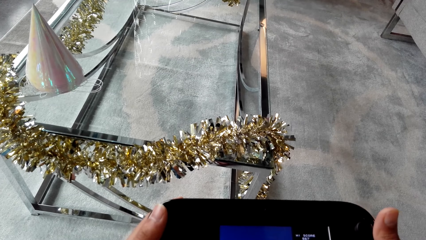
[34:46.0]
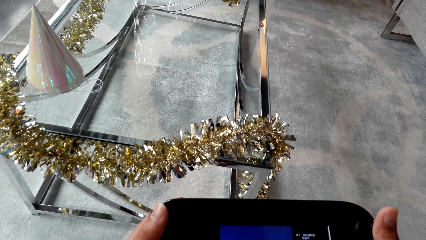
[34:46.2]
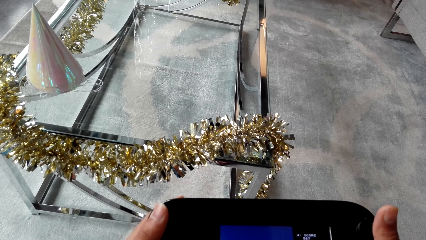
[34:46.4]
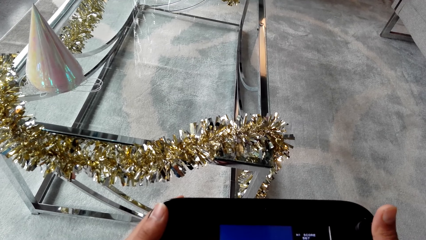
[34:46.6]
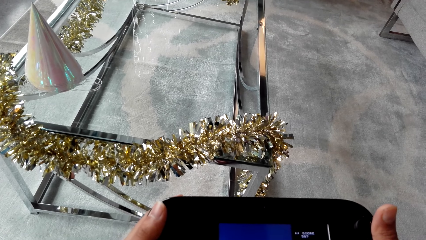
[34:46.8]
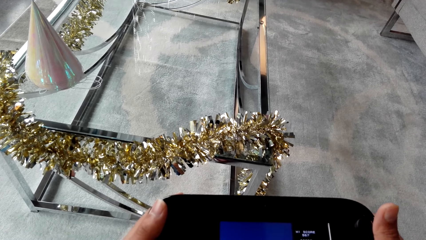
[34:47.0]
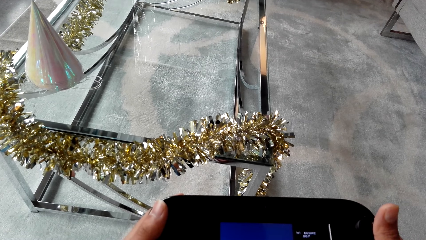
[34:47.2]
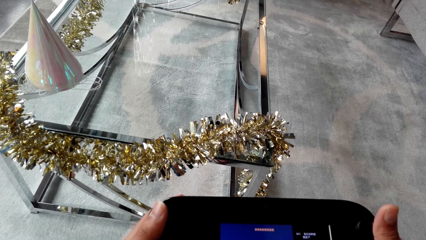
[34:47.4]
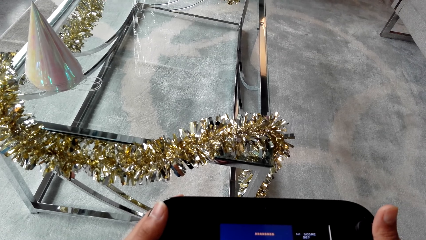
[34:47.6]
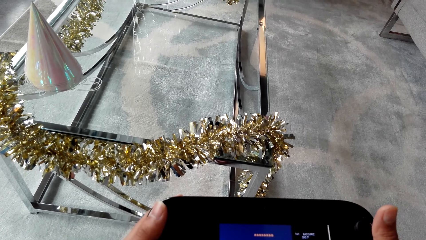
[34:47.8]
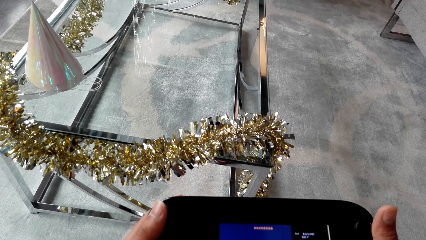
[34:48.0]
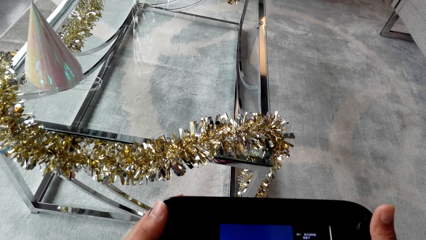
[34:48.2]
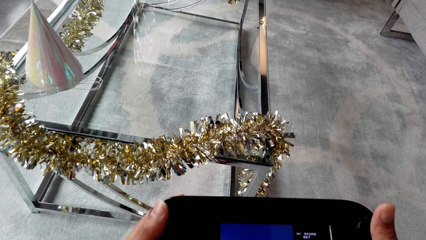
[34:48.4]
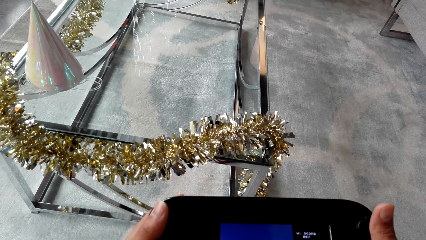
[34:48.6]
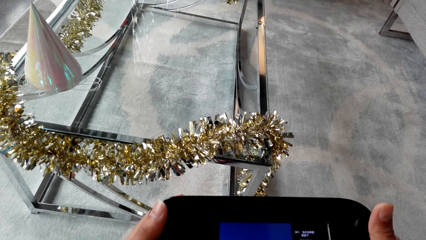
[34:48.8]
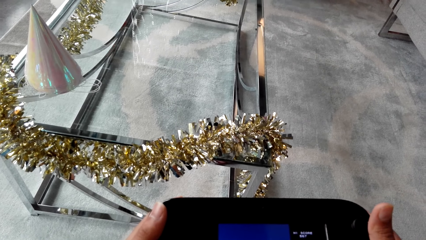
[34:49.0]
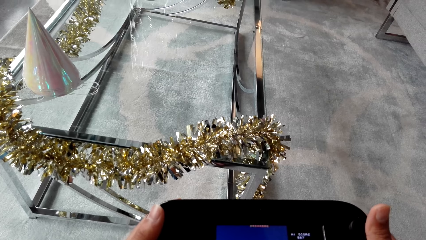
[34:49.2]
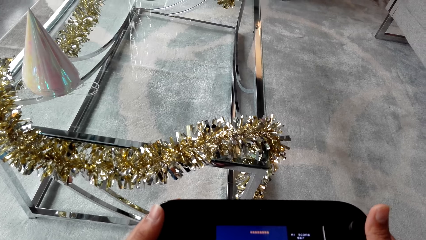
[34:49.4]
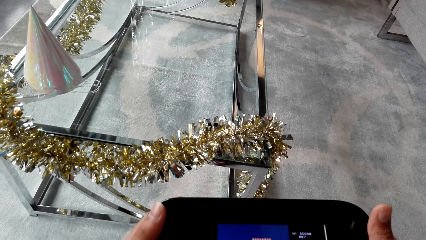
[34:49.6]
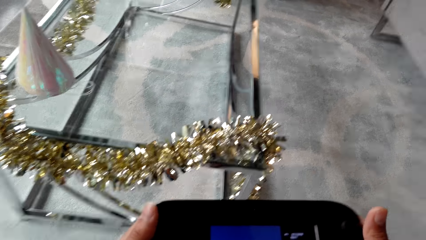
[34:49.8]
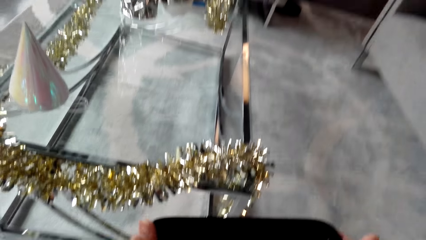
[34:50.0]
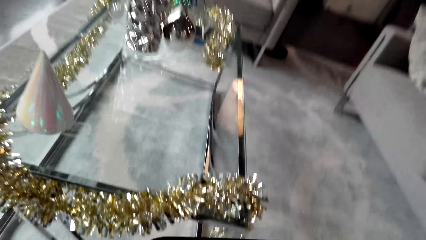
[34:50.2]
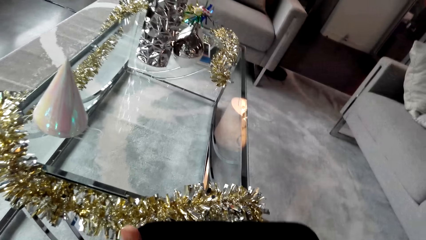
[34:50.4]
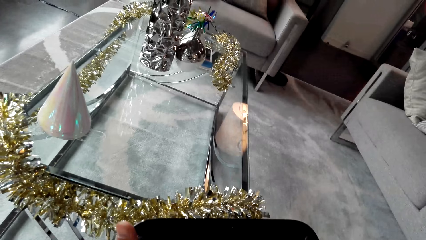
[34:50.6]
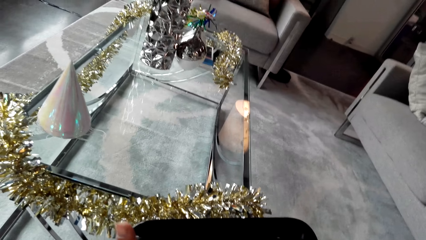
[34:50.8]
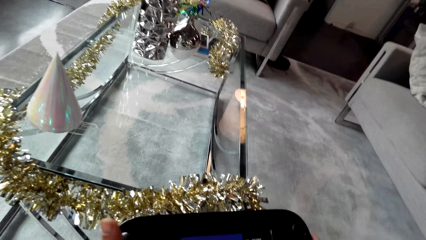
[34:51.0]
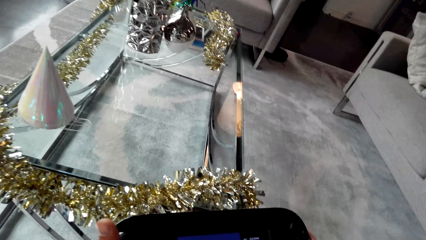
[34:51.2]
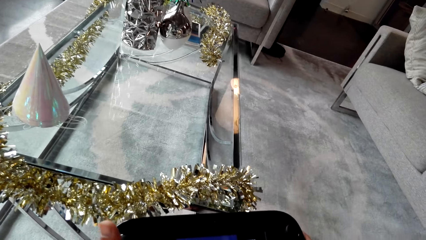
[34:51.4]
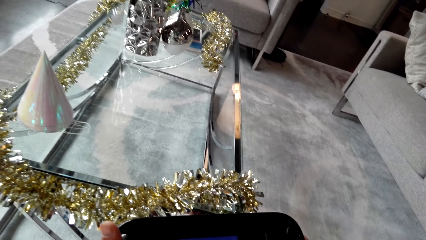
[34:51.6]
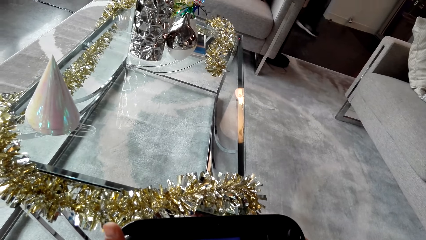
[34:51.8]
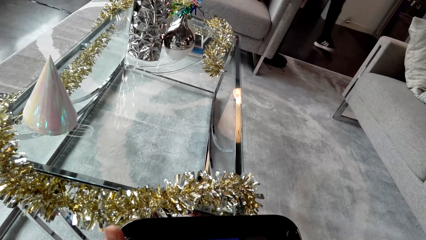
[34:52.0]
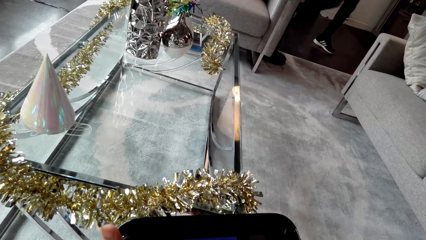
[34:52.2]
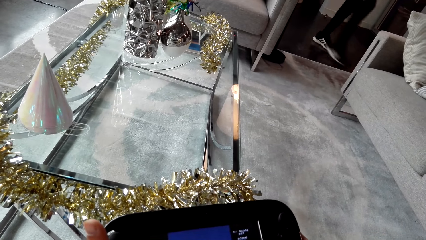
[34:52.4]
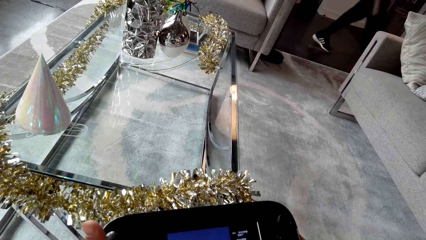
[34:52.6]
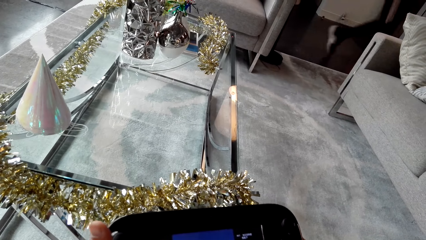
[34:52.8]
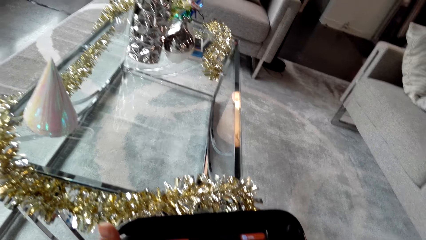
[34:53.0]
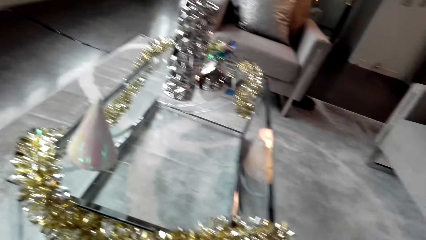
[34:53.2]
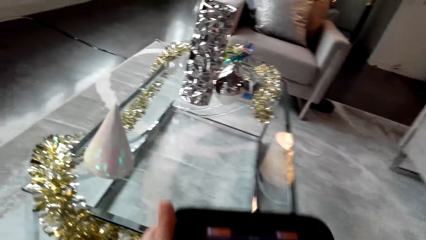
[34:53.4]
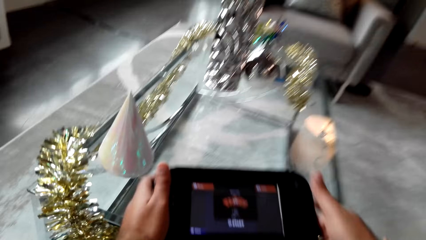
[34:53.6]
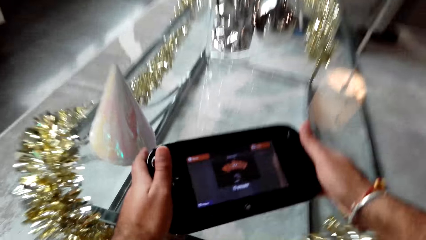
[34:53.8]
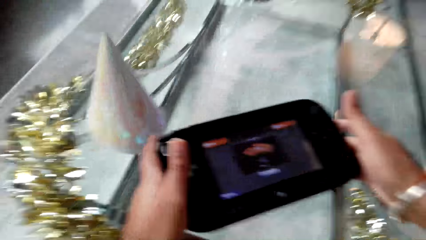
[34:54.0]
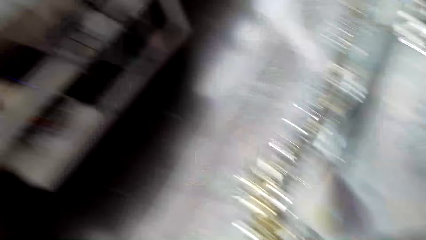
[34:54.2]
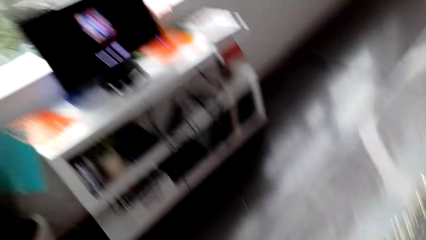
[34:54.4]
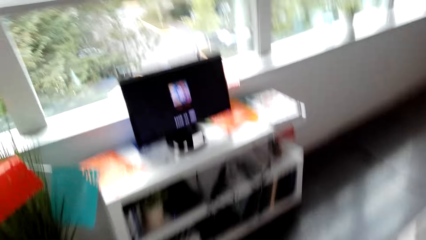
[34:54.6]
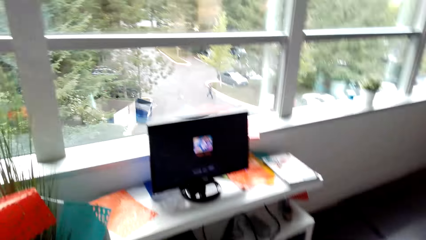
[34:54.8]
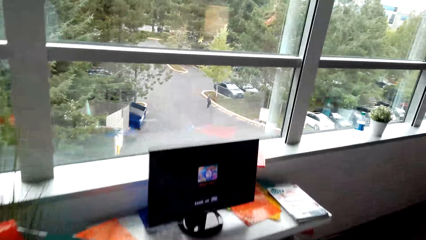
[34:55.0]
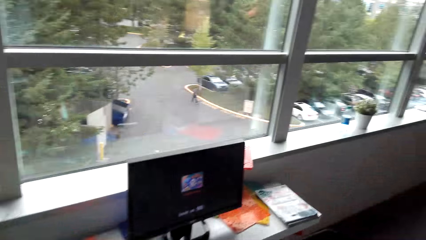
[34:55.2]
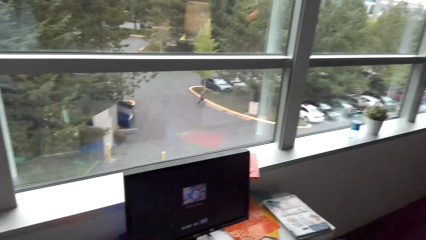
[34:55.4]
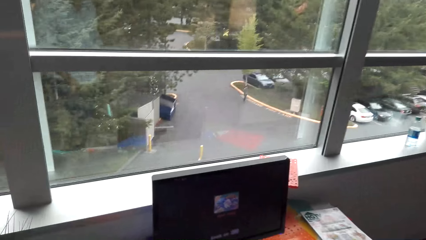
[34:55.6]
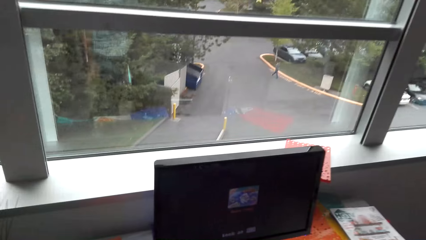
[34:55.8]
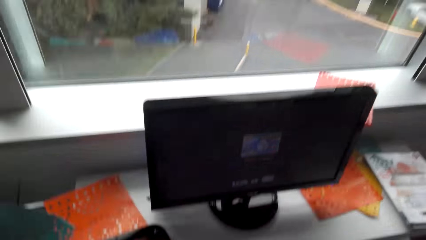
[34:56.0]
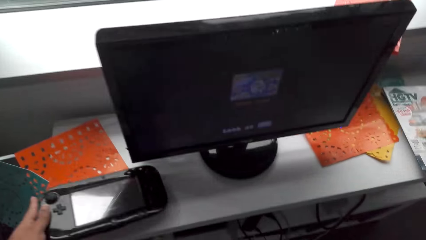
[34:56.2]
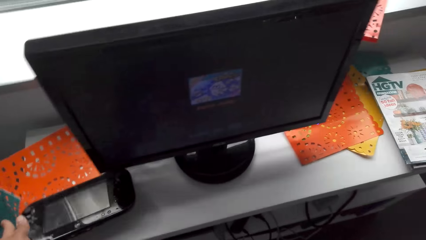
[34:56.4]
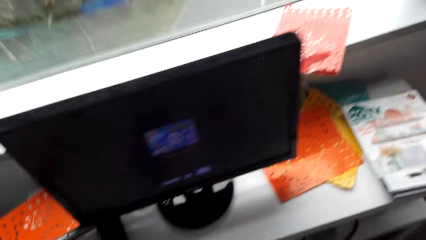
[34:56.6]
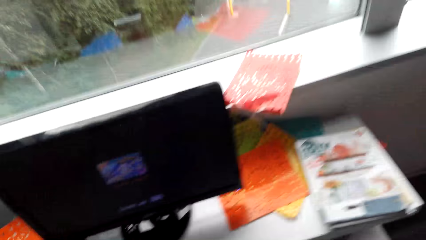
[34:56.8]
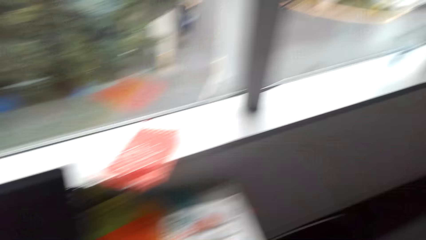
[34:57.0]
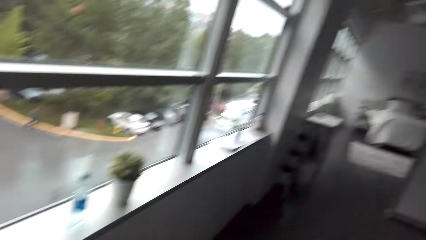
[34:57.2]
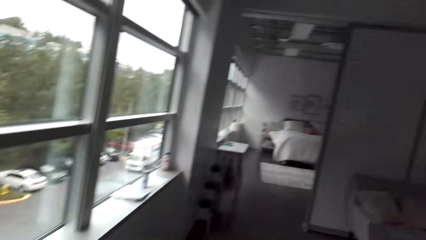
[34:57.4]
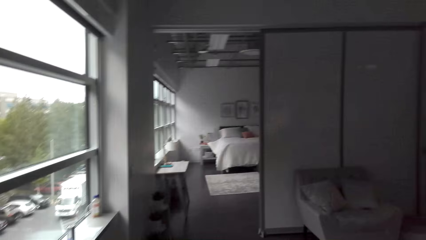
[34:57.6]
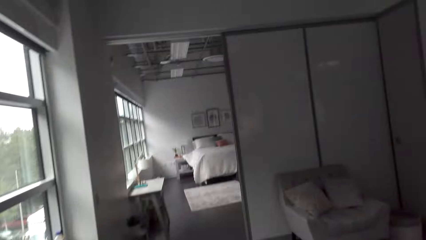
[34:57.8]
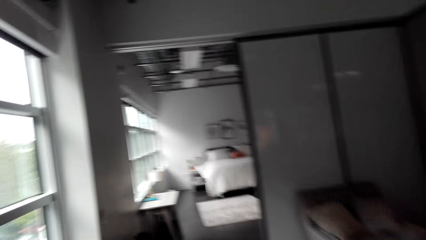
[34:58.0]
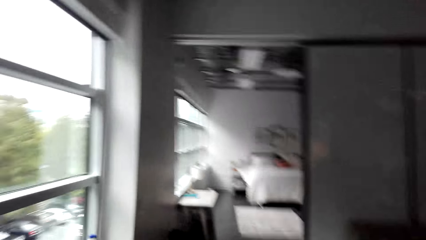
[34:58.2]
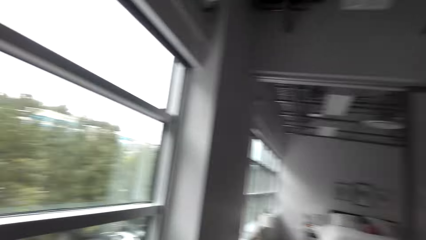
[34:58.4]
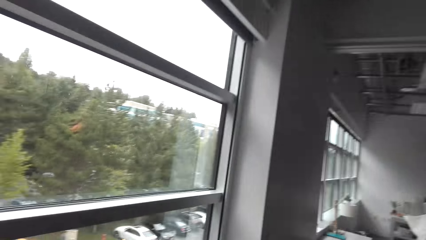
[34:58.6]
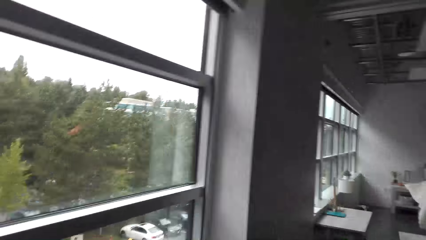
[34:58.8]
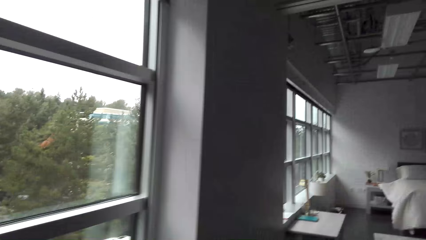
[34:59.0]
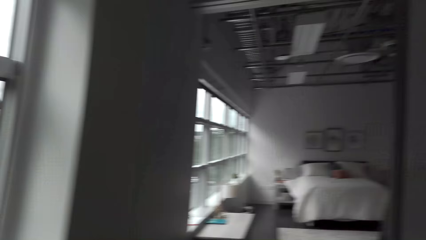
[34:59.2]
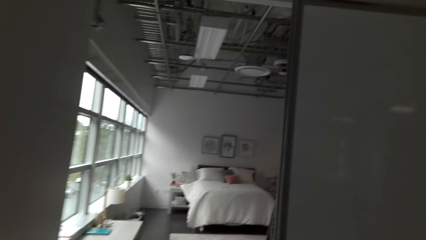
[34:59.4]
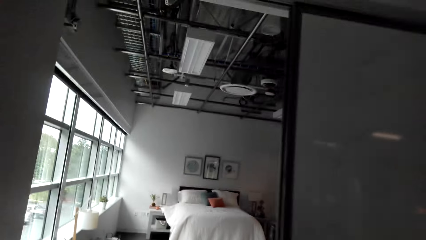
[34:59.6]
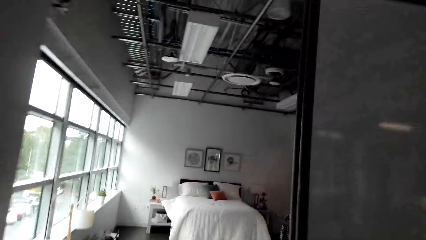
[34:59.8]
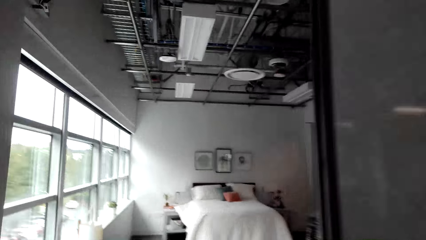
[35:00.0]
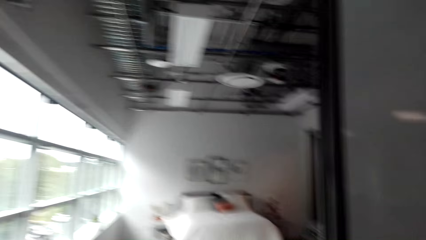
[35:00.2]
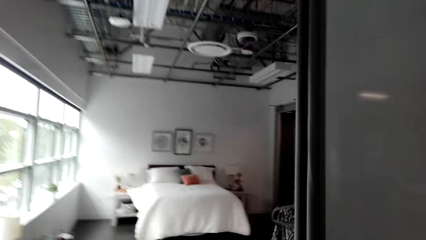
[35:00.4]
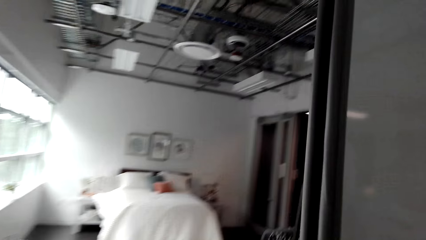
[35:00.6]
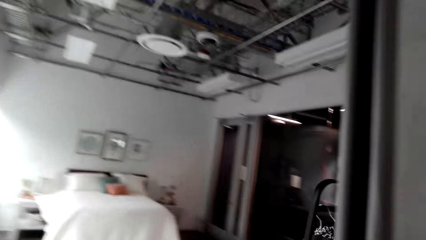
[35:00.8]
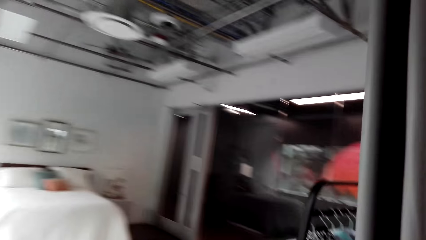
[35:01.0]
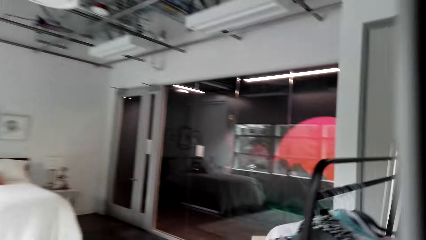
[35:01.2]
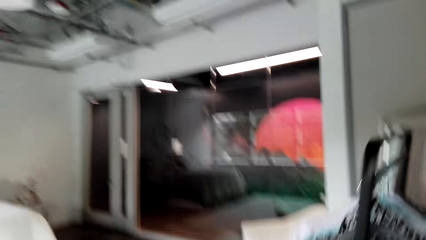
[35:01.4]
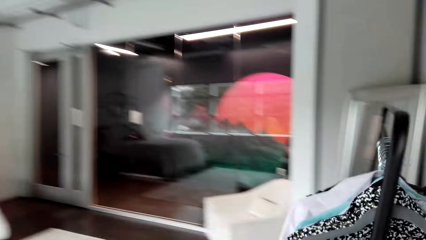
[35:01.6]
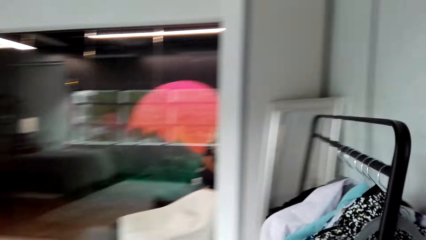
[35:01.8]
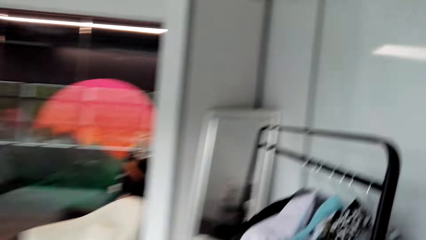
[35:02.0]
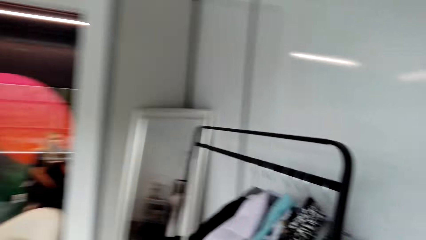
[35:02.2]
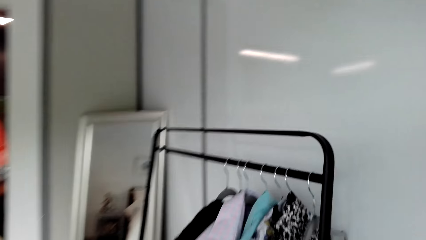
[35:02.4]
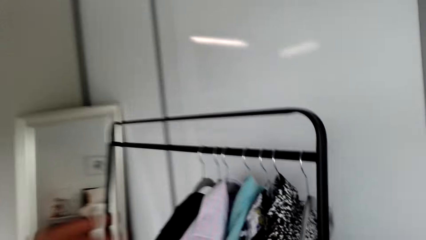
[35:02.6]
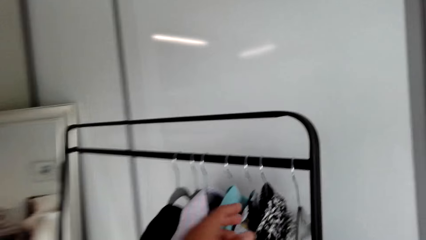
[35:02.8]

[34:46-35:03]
A man walks in the room. The camera wearer carries the game controller to the TV stand. They drop the controller on the stand. They walk to another room.
